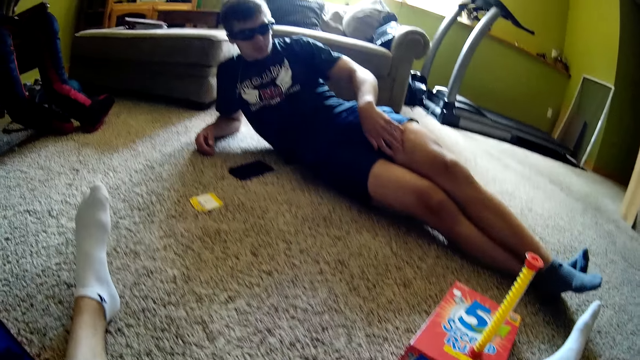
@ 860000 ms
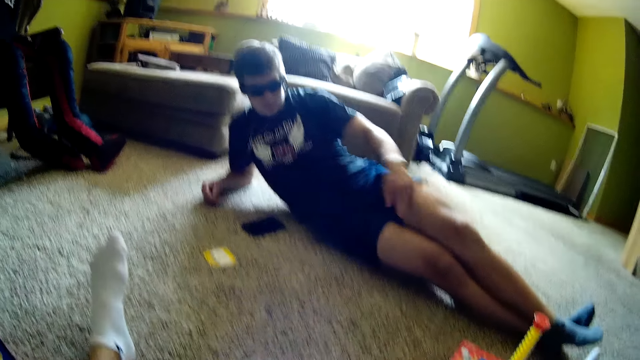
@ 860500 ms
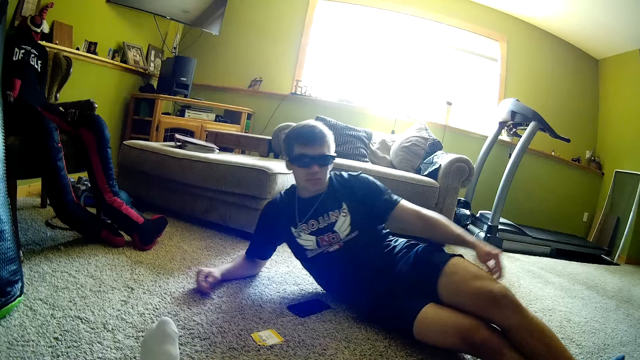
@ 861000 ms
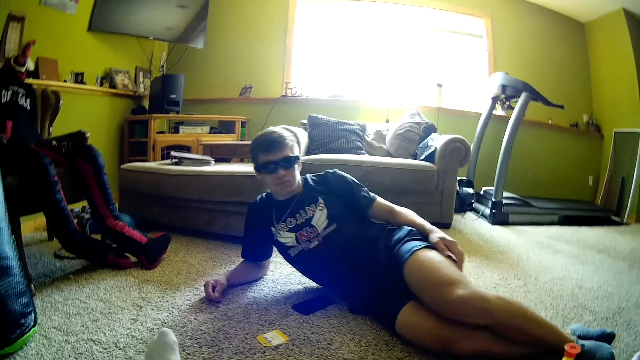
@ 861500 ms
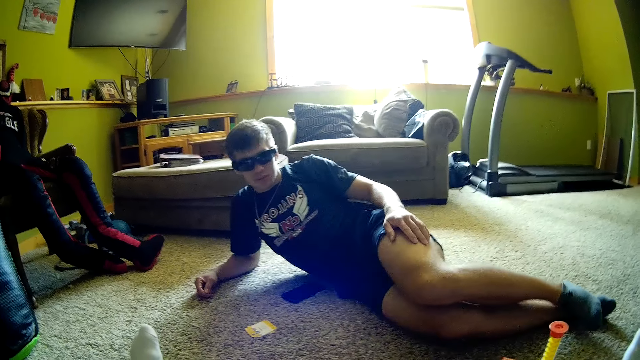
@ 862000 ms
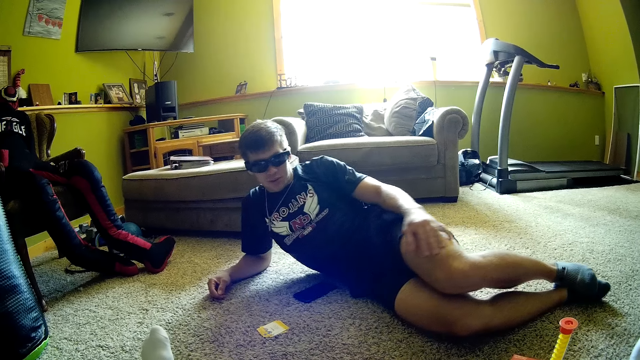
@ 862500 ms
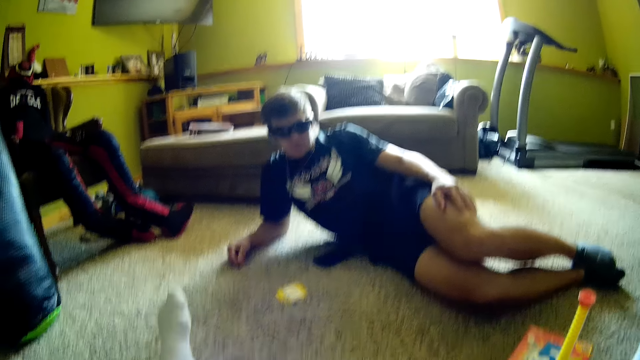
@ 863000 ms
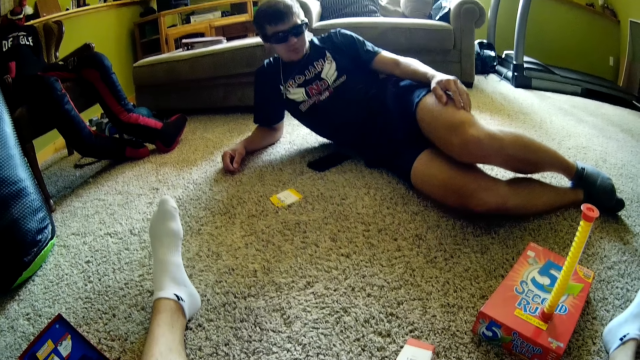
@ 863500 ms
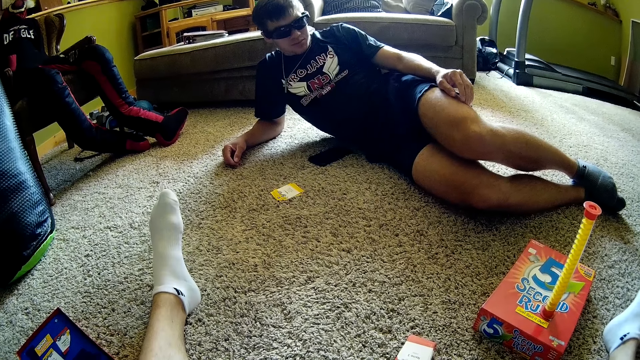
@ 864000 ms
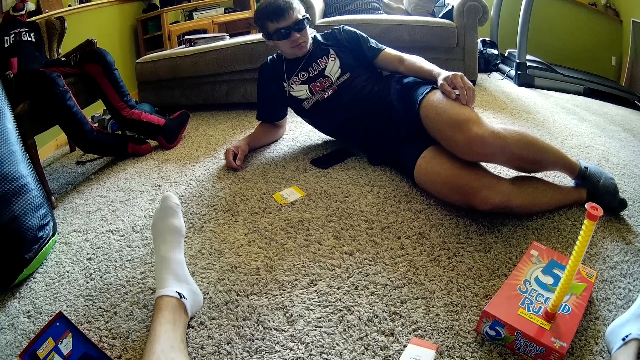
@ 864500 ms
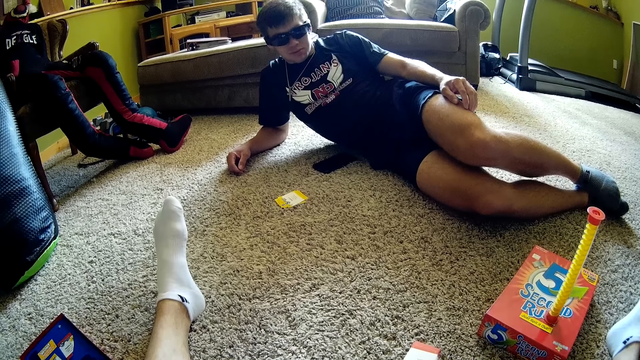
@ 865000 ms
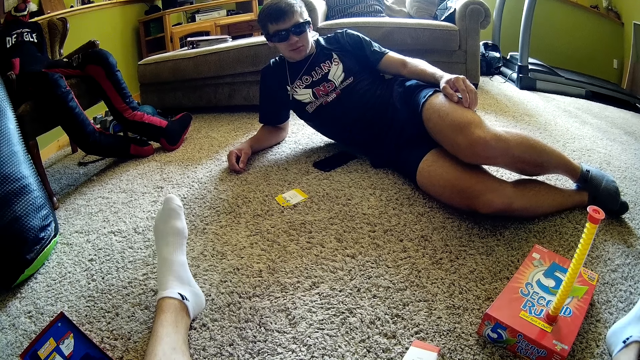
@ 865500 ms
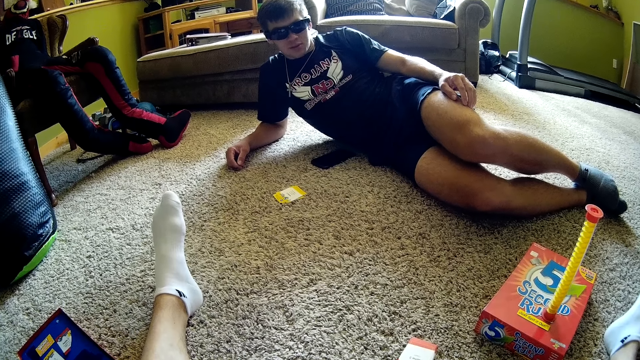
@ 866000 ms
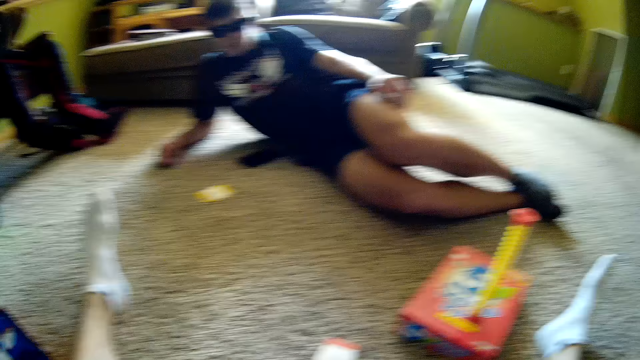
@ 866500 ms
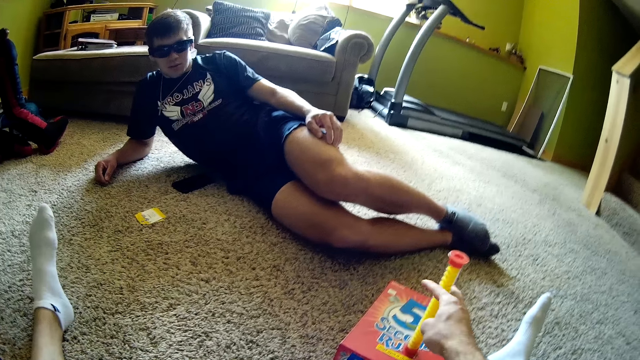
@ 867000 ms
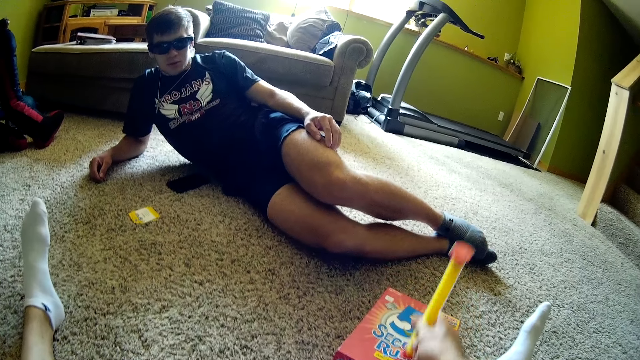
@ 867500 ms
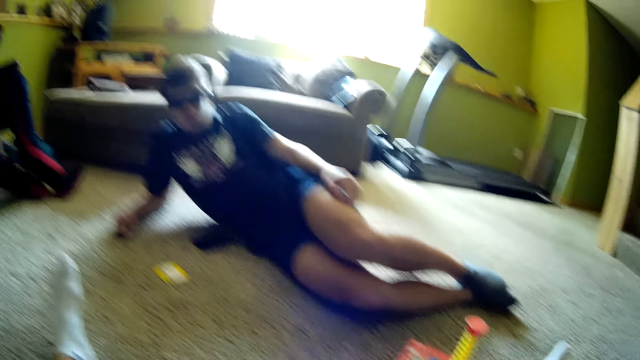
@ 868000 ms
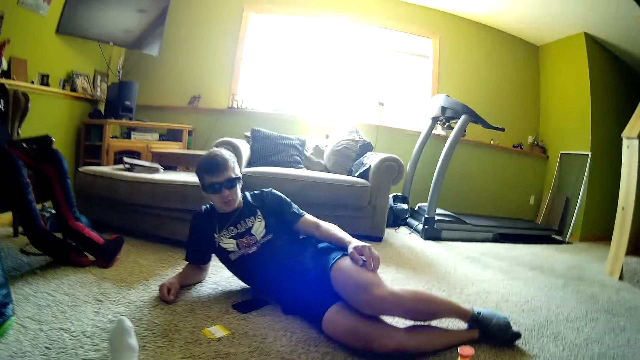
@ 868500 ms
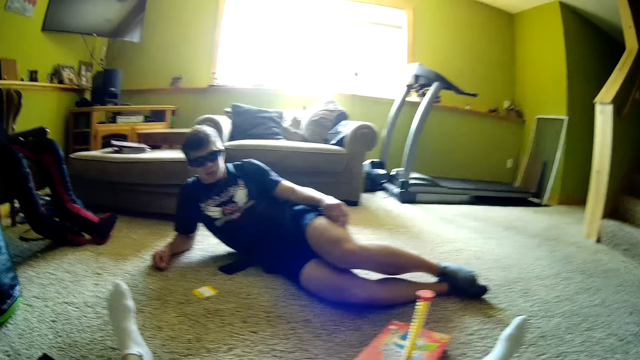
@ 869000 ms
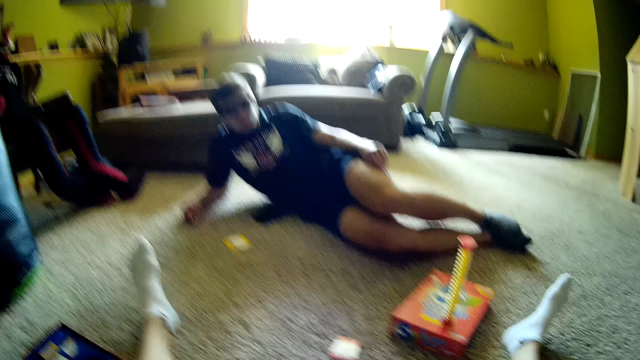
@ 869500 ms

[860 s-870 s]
The camera wearer looks around. A man moves his body. The camera wearer talks. They pick something, turn something and drop something on a box.

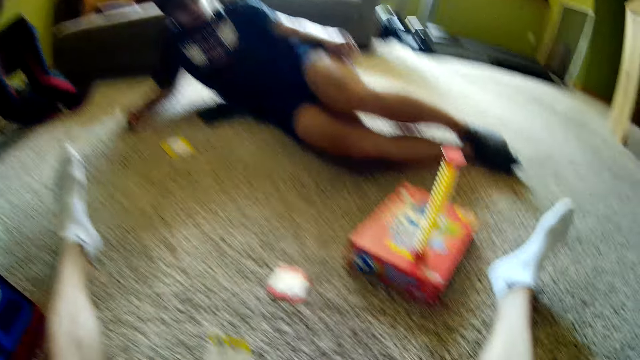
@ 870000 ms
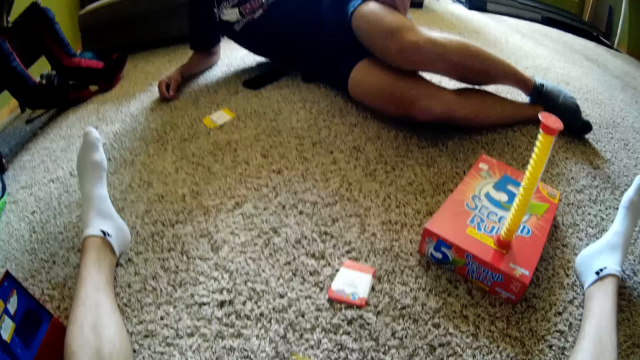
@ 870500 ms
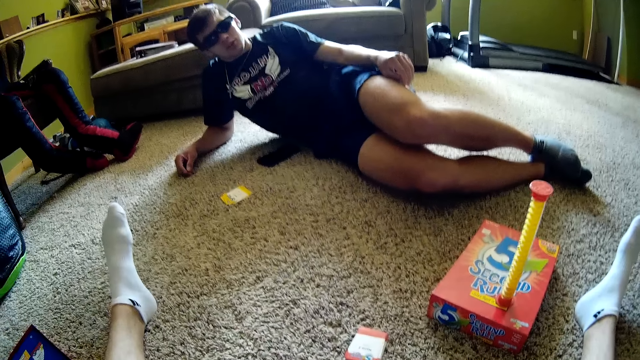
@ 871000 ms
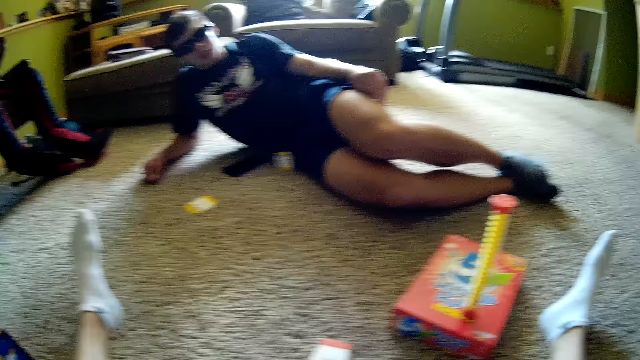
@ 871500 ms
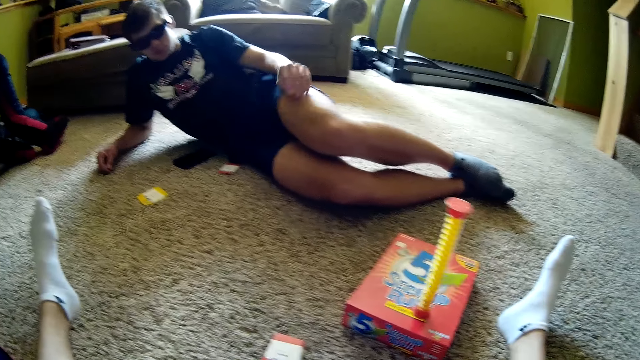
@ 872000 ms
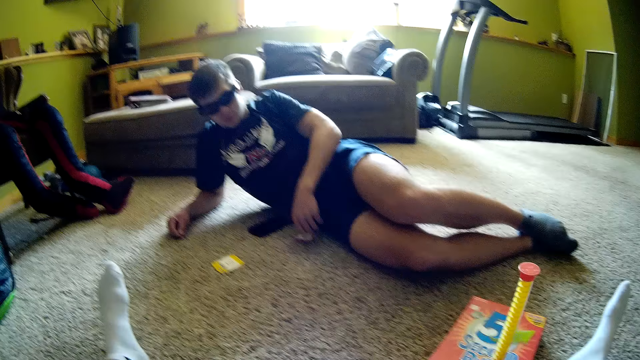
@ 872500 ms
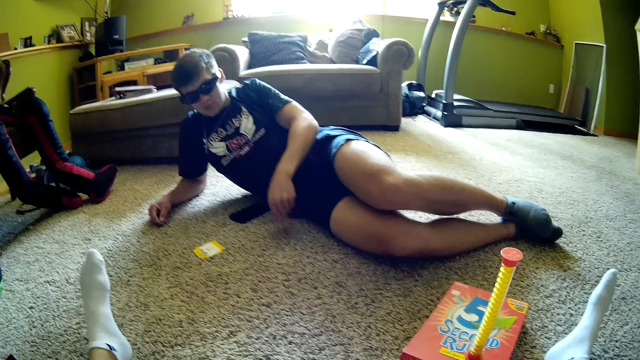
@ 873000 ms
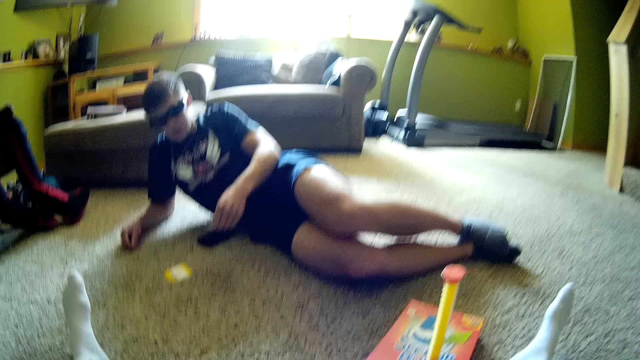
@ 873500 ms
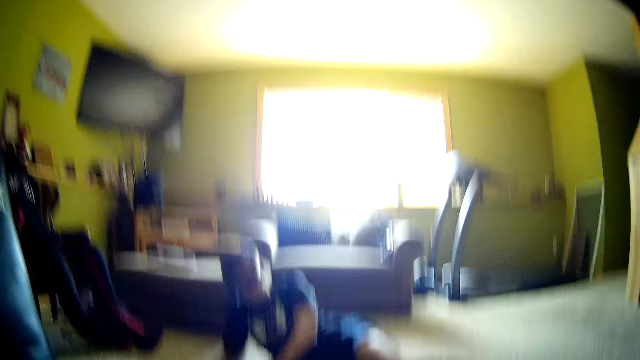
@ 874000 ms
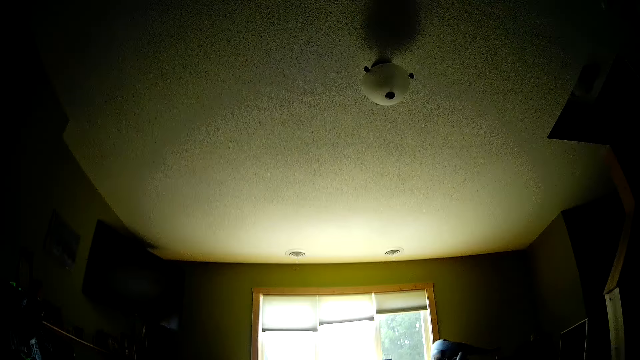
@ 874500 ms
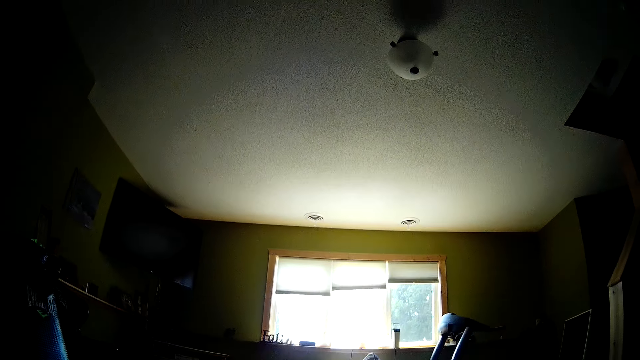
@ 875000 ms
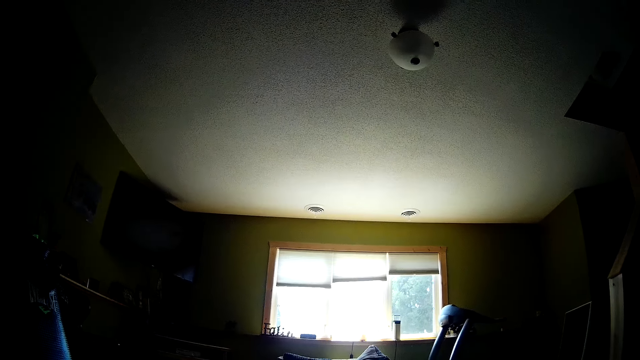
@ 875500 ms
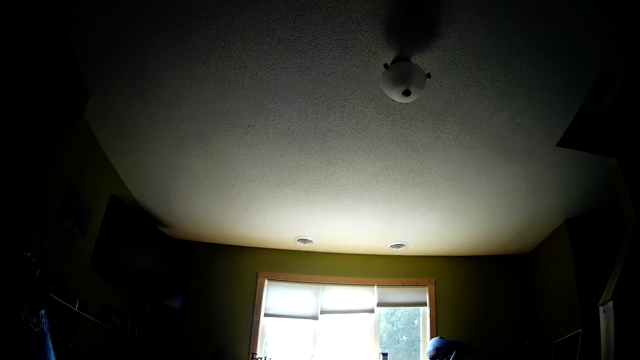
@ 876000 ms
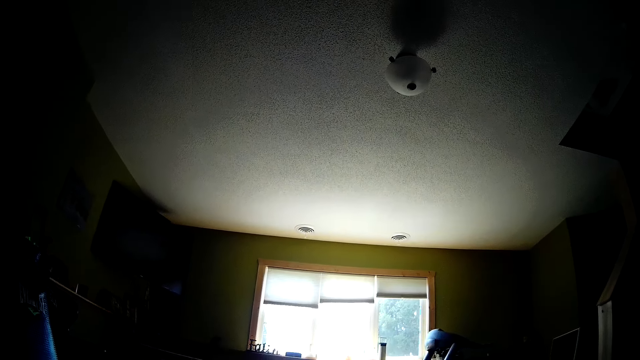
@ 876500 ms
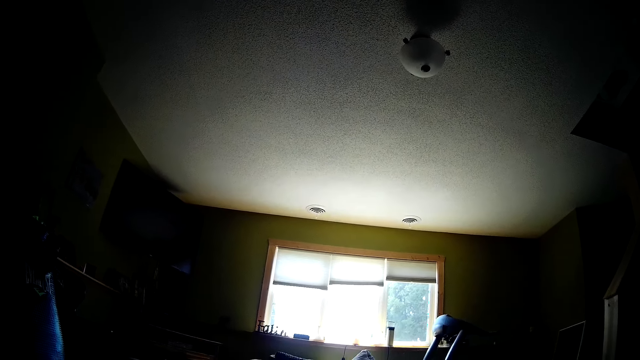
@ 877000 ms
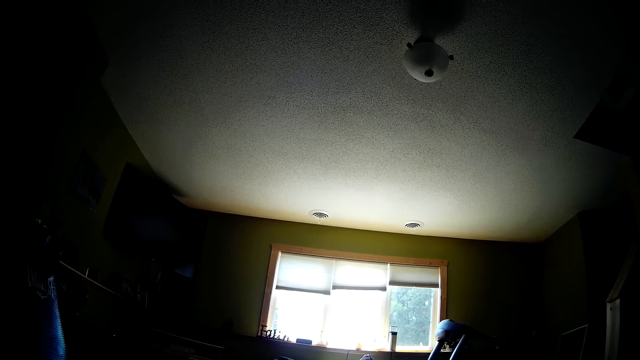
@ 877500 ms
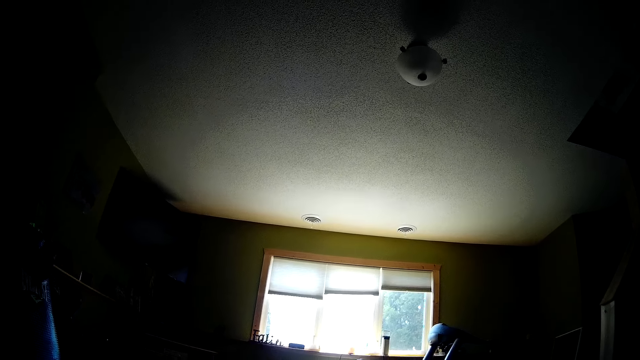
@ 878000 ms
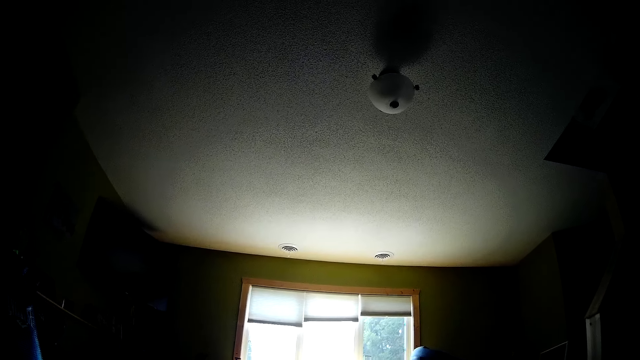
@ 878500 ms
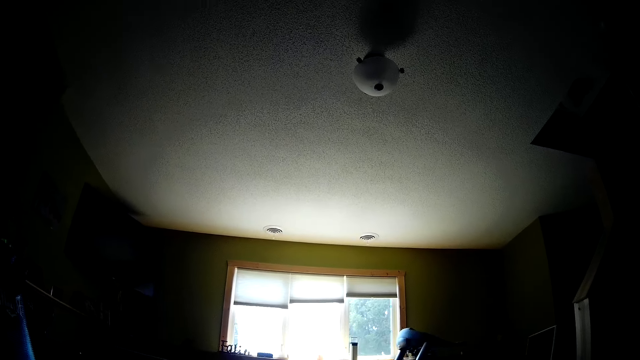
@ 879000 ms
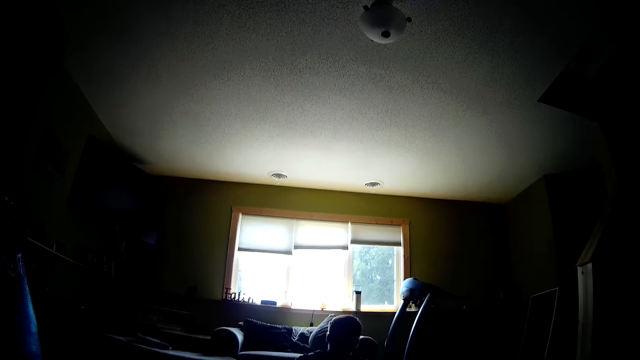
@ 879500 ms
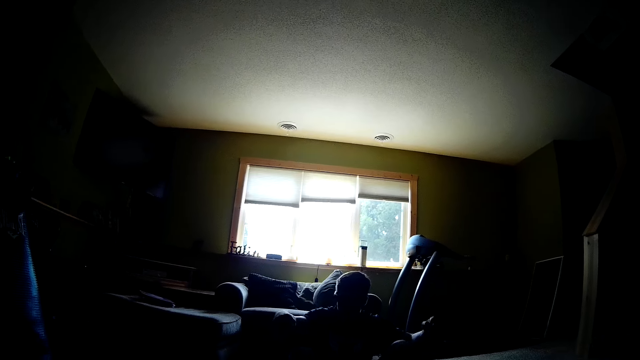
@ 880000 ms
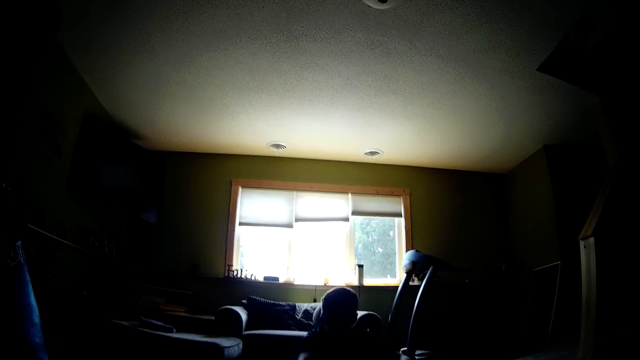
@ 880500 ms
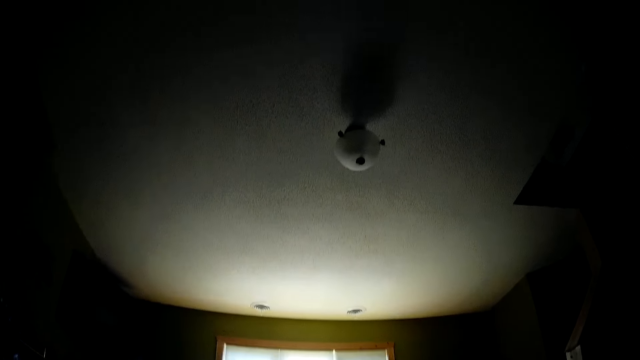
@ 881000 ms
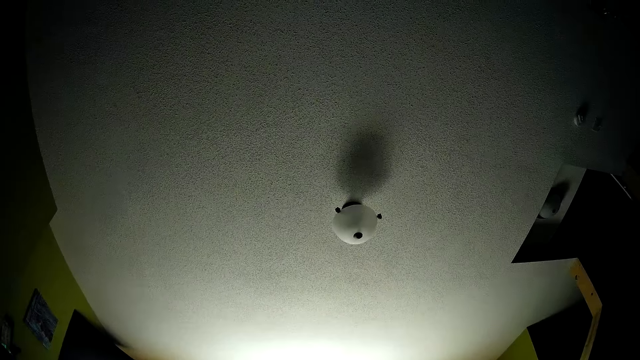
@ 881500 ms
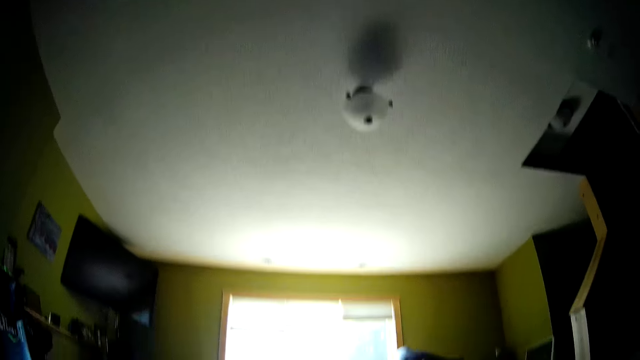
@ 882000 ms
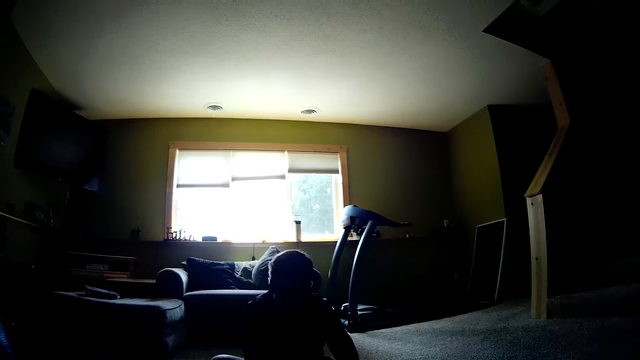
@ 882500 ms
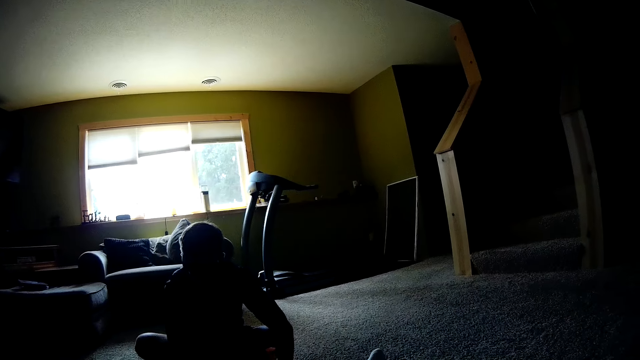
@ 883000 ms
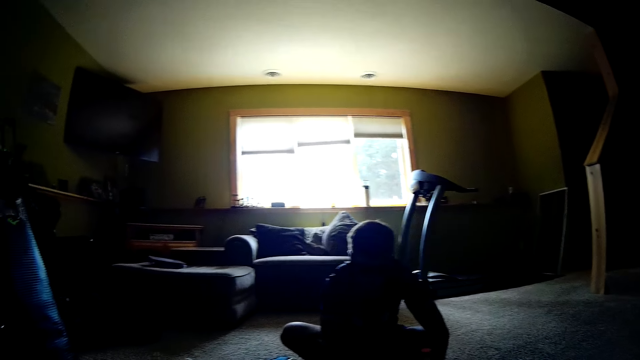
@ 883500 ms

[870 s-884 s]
The camera wearer looks around. They throw a card. They pick playing cards from the ground. A man picks a card. The camera wearer looks around.
